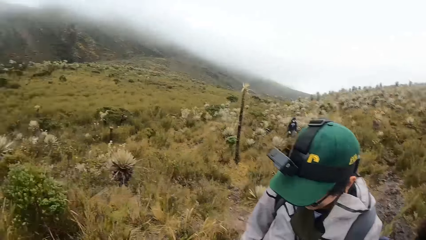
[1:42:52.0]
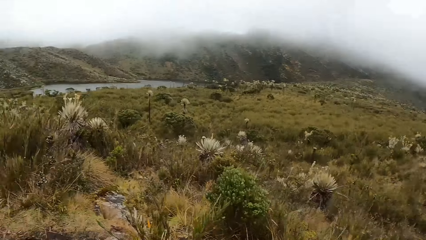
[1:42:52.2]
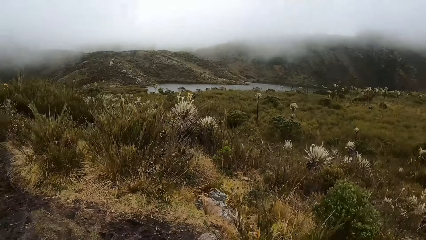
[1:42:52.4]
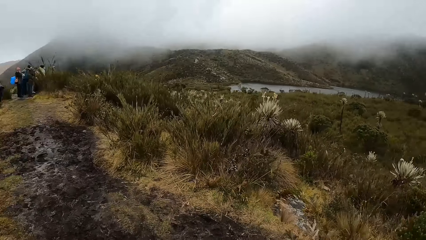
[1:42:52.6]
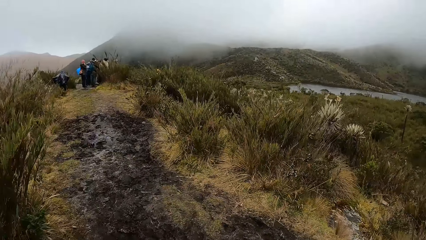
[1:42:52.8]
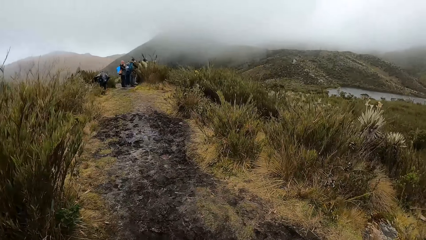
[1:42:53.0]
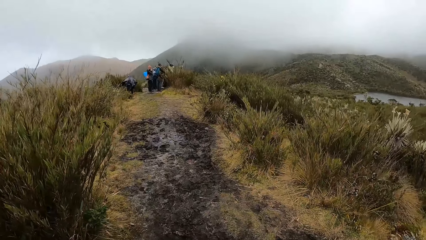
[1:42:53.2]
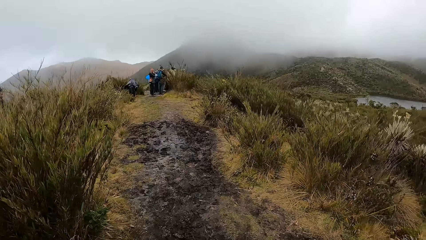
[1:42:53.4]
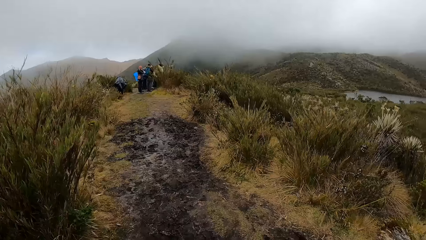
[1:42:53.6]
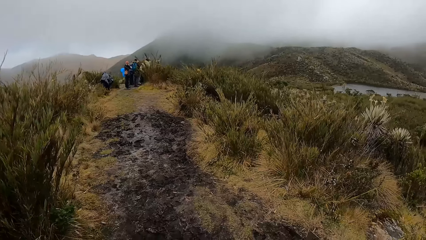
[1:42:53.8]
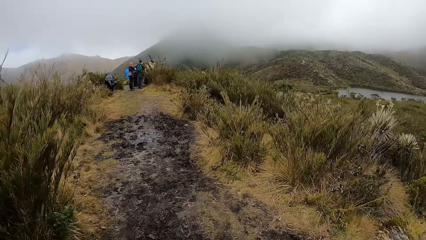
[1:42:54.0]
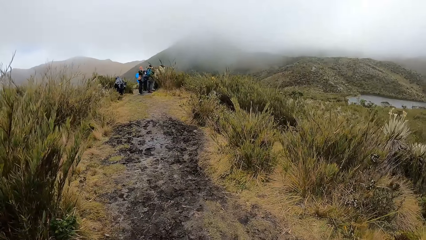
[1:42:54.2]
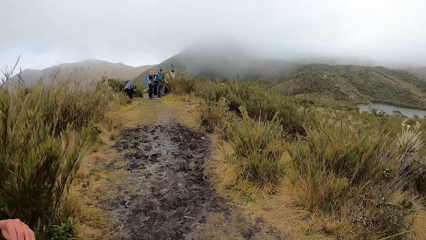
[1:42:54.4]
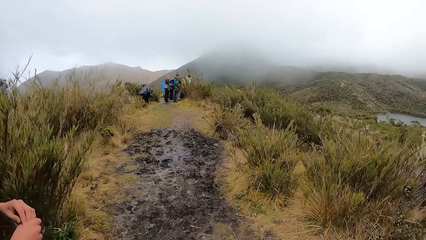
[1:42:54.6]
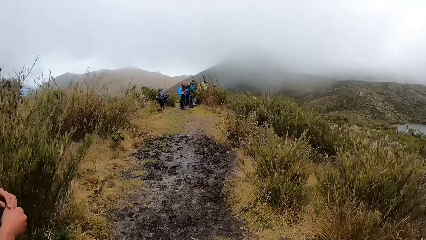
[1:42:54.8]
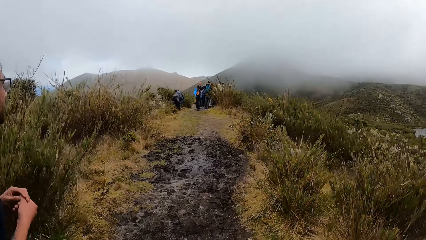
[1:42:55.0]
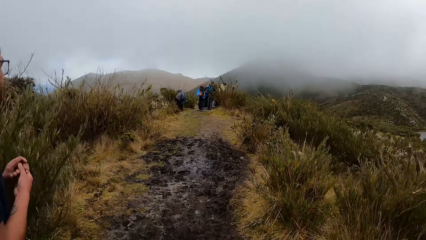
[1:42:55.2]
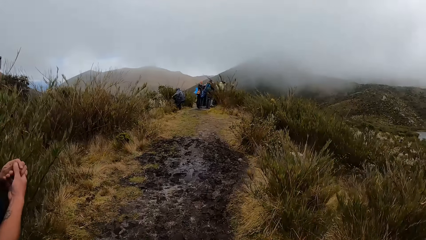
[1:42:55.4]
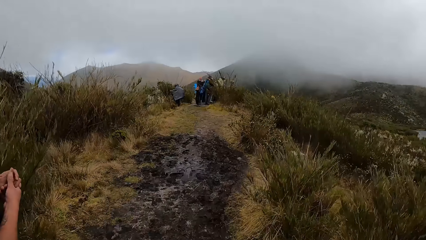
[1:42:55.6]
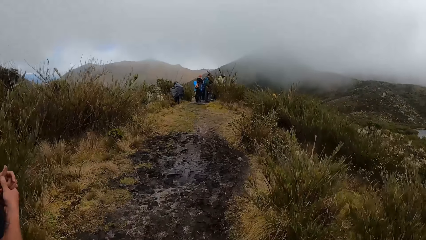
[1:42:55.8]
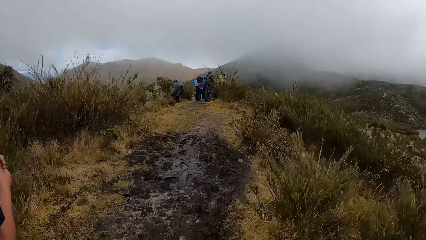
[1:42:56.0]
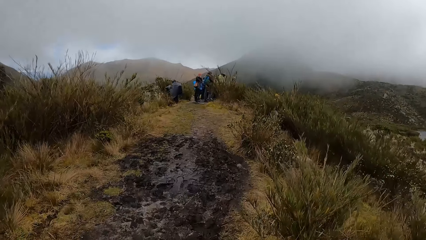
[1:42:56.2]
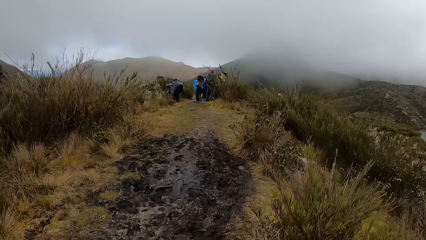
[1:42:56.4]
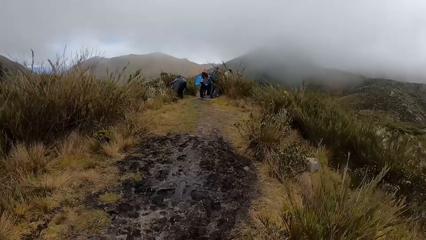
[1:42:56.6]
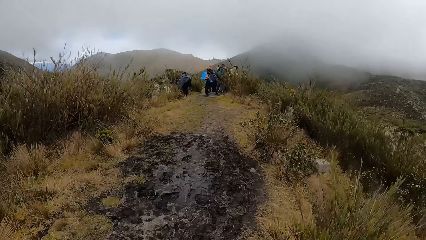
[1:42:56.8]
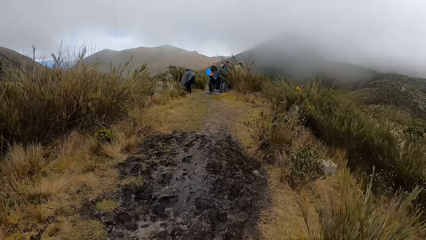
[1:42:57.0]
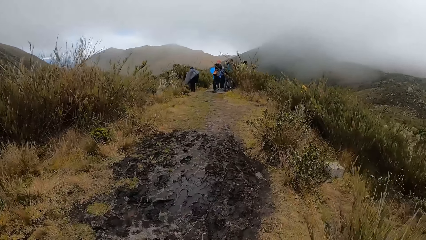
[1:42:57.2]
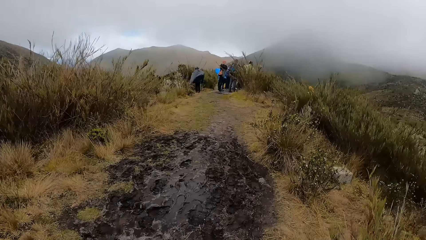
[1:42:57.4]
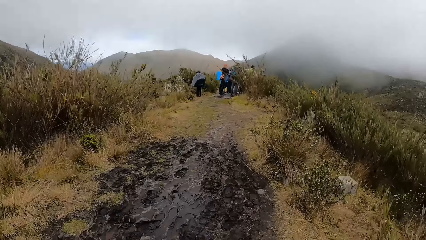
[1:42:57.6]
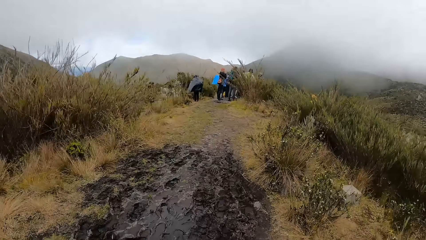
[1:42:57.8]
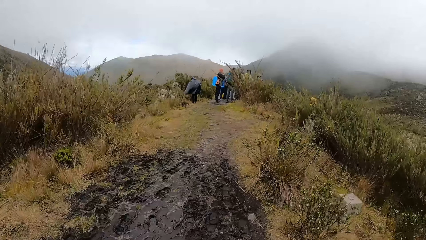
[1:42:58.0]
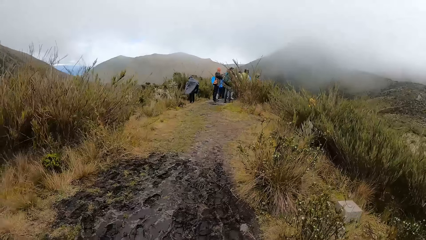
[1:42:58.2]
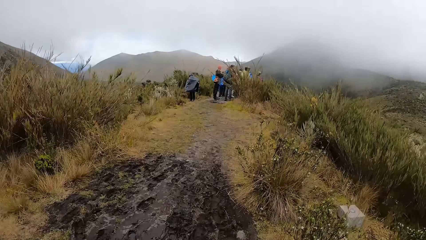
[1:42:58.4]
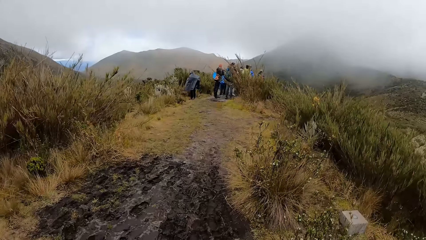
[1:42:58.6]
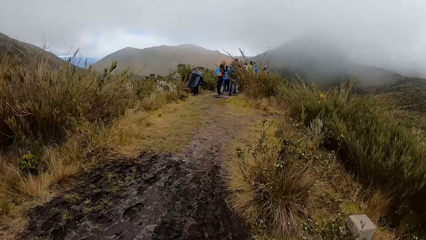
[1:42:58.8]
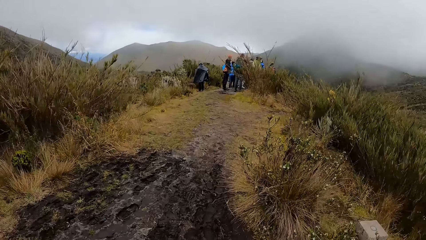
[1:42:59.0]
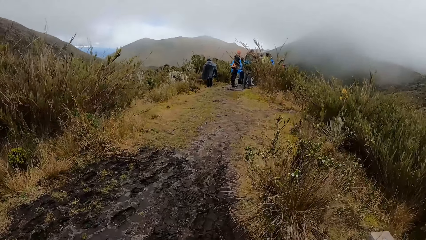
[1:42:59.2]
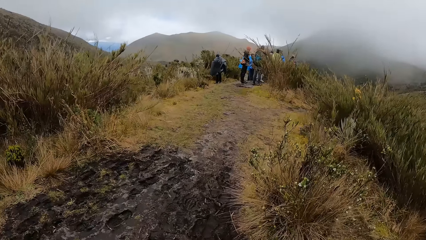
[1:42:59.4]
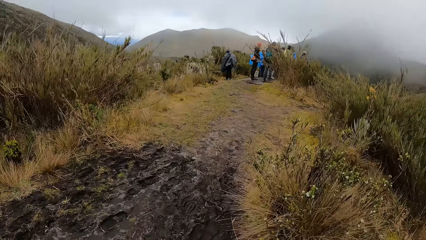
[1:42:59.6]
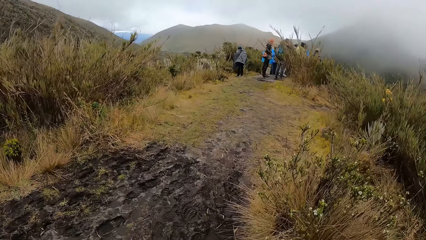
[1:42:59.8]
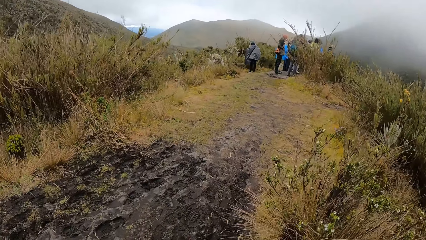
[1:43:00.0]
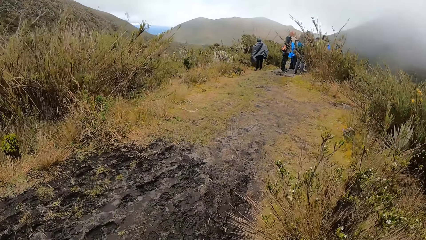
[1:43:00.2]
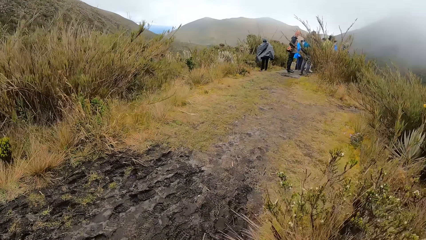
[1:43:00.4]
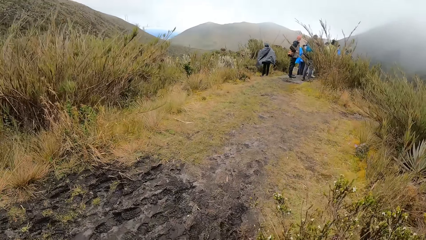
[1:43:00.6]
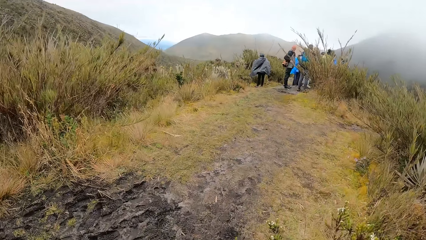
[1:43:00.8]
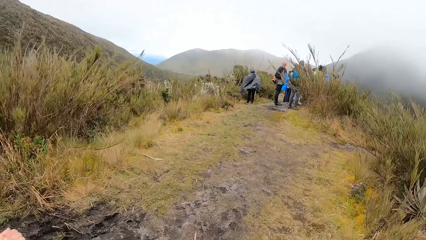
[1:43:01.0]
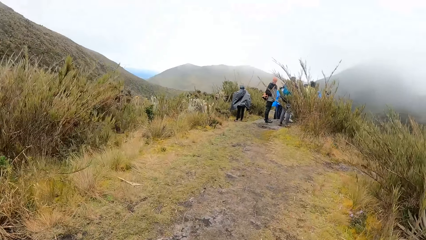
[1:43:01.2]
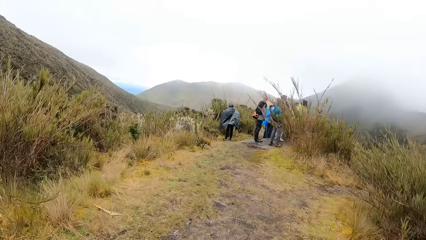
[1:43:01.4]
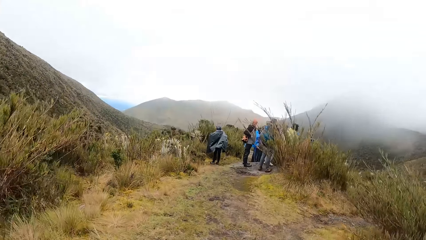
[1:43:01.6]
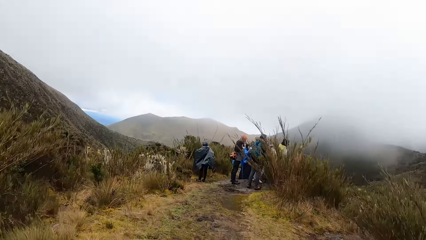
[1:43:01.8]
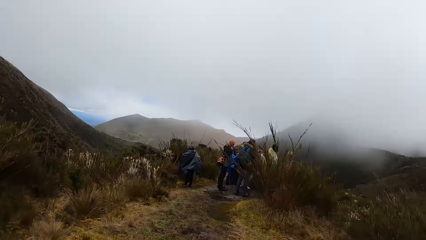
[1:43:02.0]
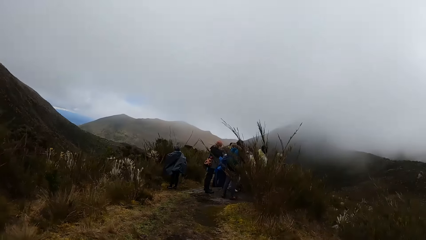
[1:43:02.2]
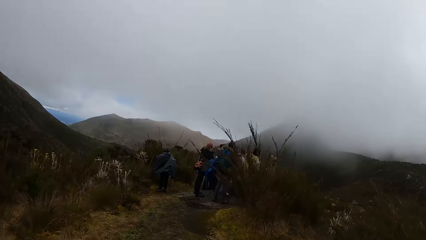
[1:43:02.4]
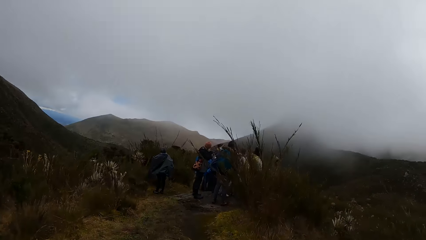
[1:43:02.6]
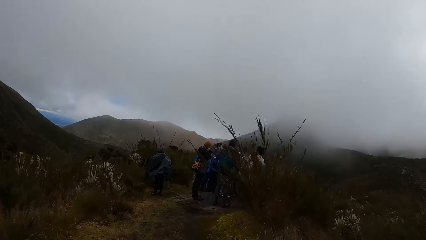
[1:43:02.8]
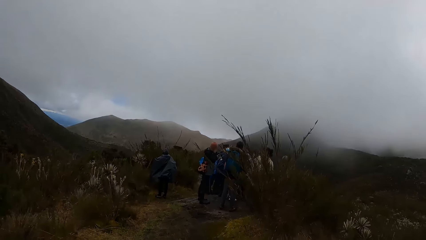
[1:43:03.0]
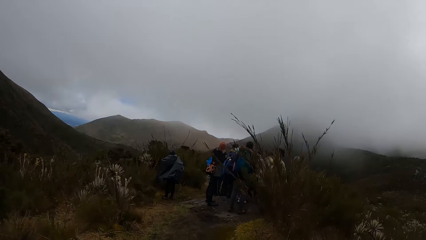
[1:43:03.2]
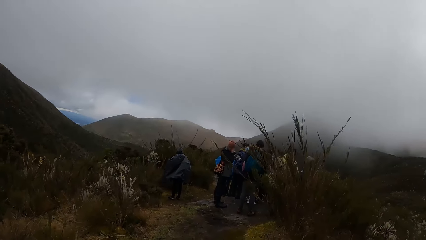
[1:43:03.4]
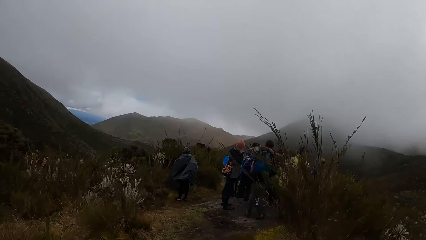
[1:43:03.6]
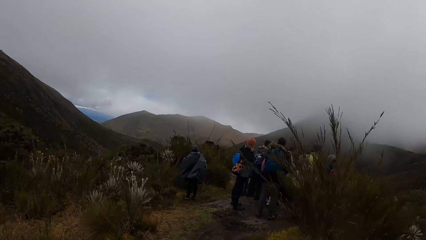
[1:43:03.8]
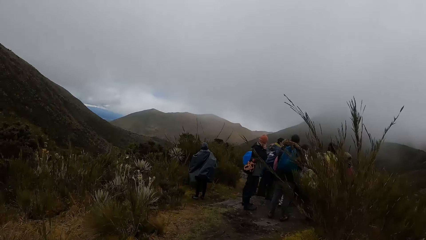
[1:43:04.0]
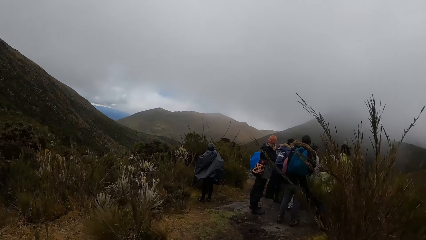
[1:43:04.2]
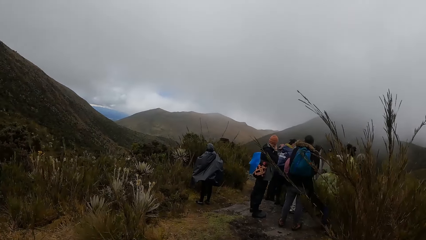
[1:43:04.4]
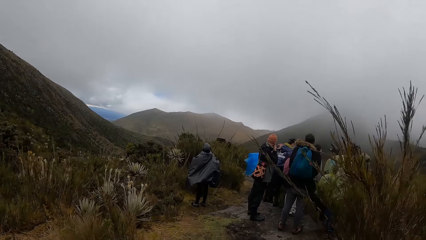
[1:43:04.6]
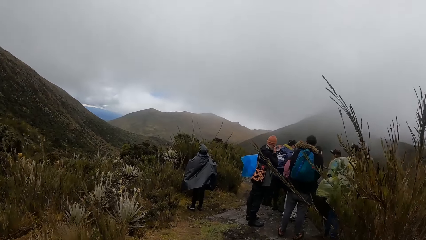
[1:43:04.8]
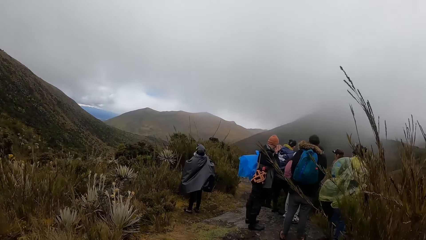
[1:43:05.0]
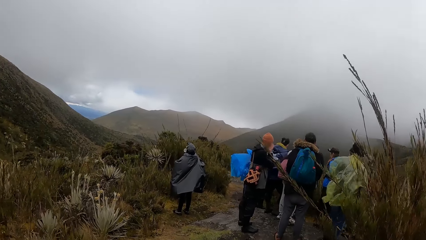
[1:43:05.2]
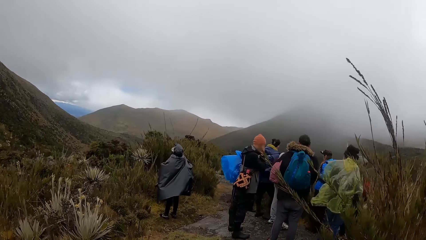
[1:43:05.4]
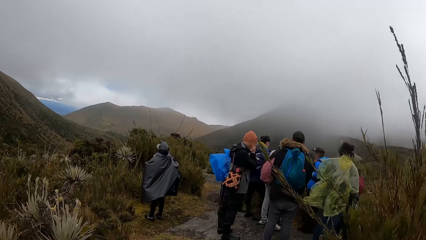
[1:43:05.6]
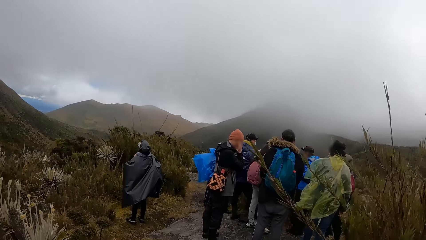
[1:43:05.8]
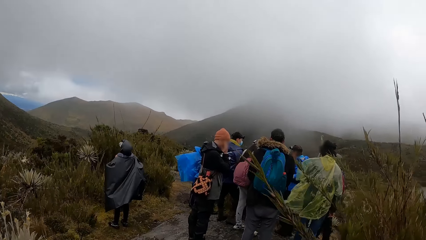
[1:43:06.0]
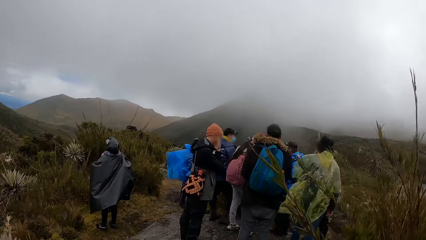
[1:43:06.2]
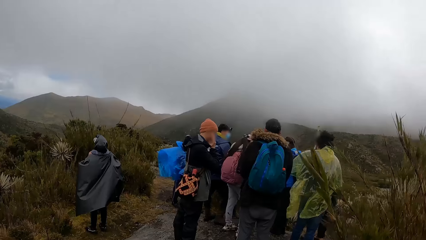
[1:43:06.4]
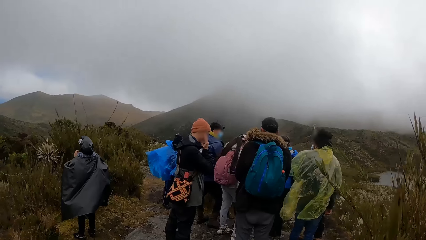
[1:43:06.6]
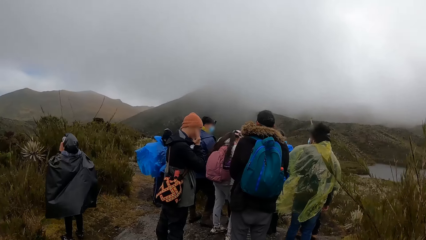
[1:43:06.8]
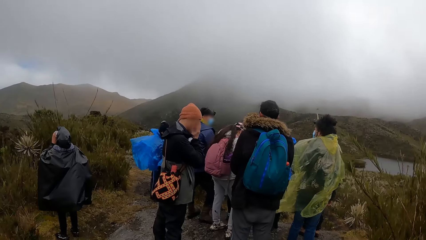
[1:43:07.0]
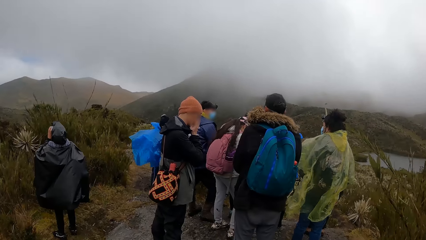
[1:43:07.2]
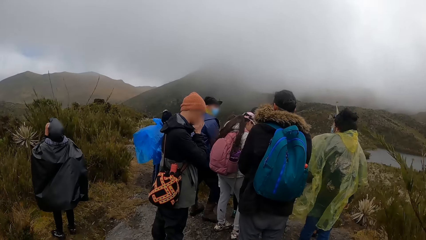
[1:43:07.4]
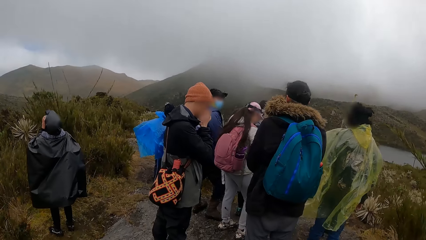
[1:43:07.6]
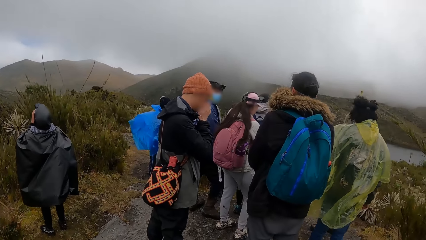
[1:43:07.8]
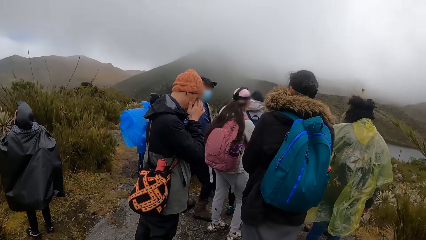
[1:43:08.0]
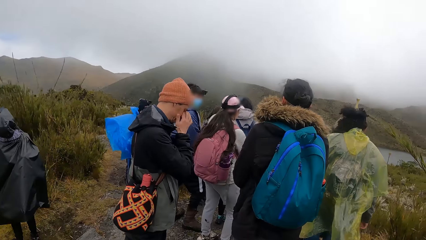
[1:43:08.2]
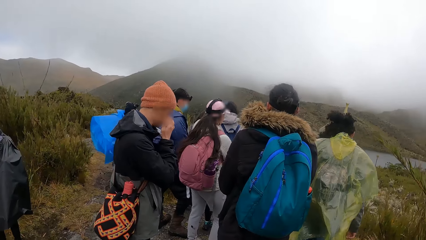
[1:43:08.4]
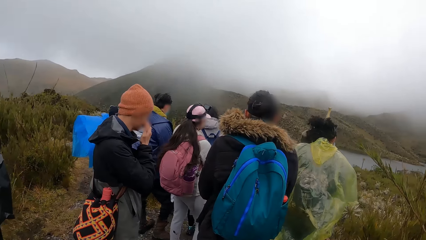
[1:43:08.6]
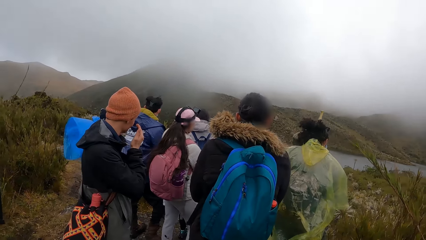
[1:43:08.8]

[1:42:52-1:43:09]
The camera wearer looks around. They walk.
